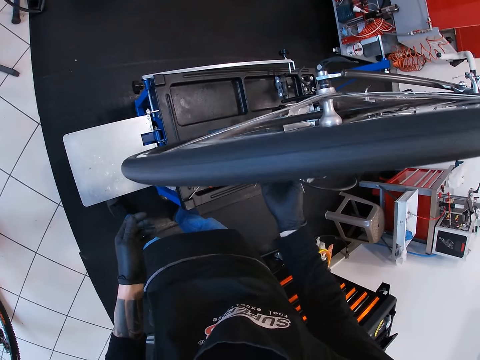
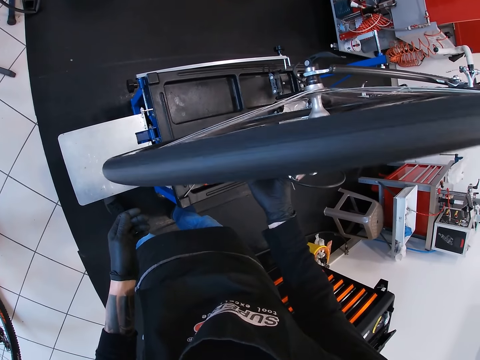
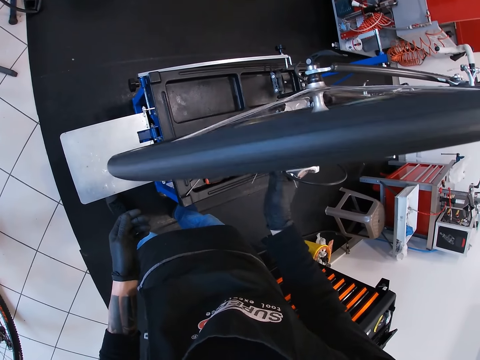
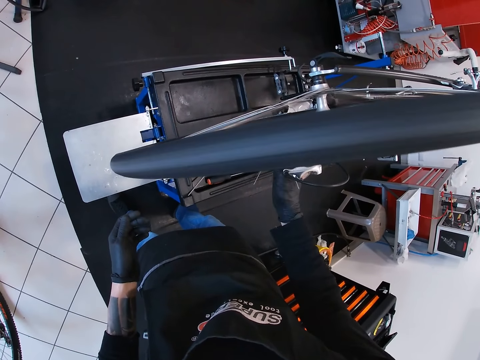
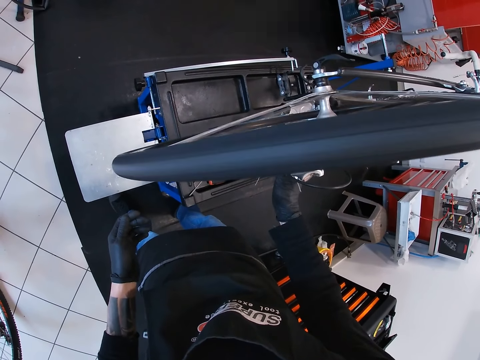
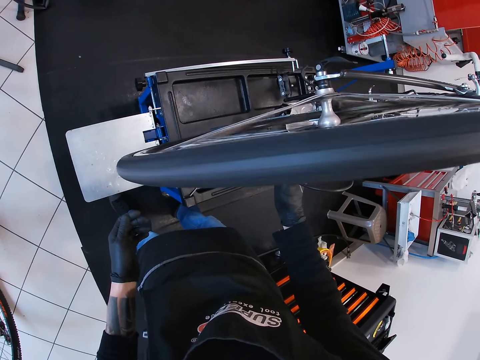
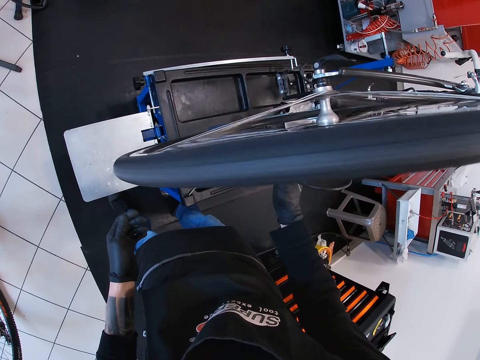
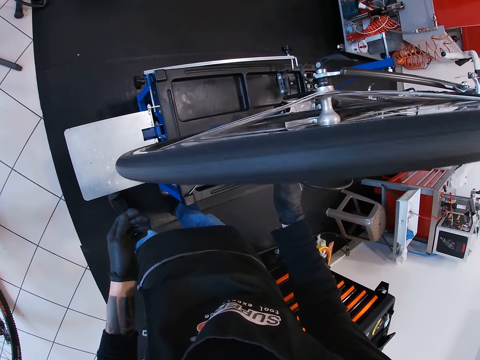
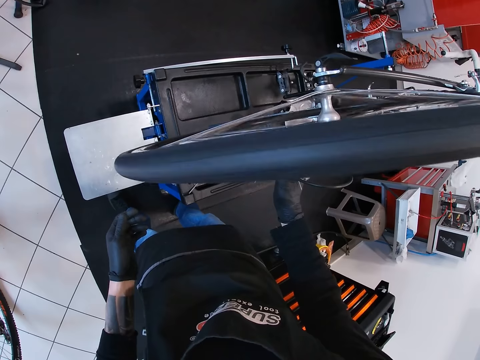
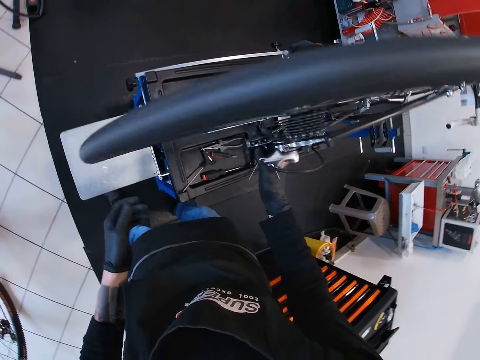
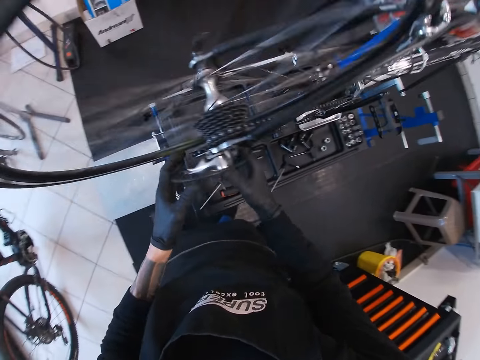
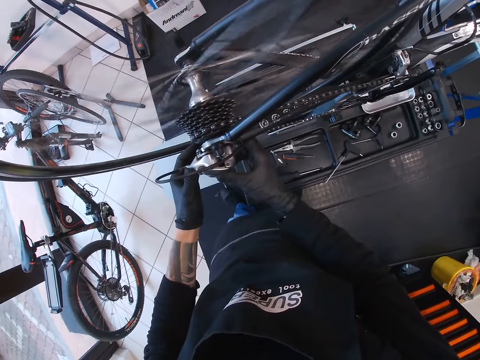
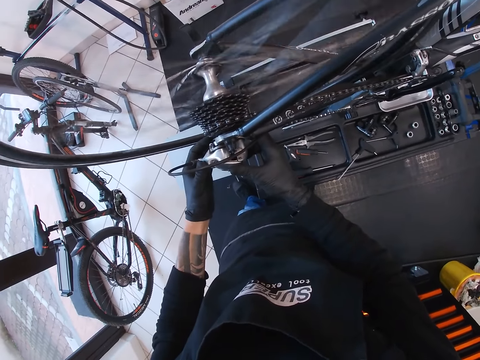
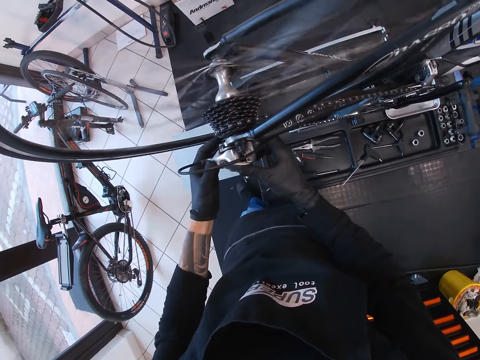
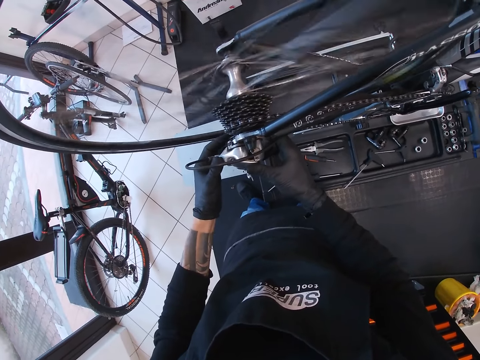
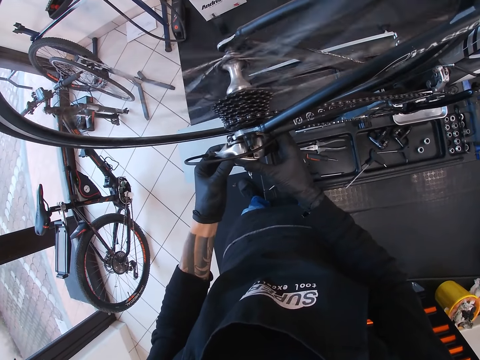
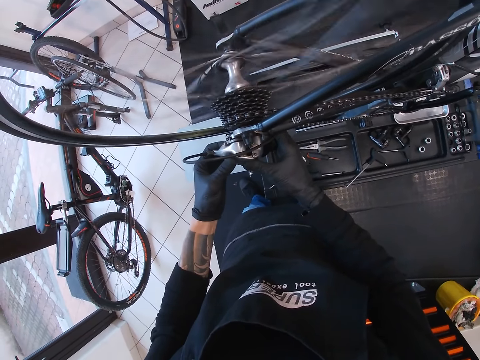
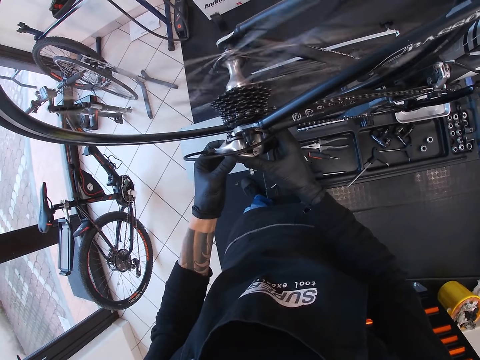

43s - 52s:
The camera wearer holds the bicycle derailleur. They hold the hub of the bicycle with both hands. They hold the bicycle derailleur again.

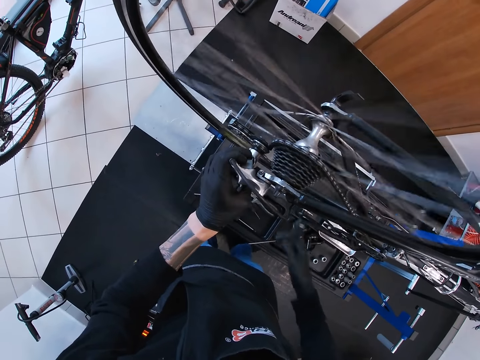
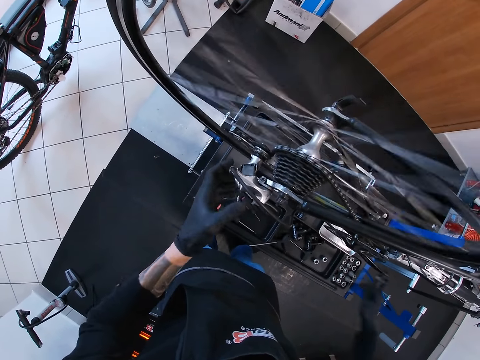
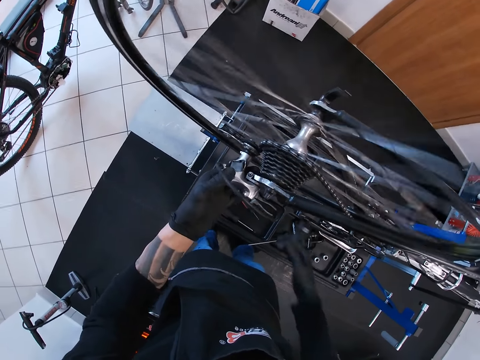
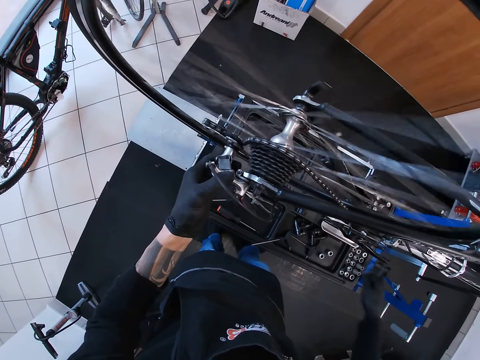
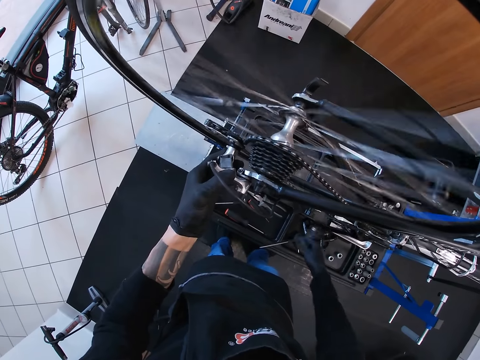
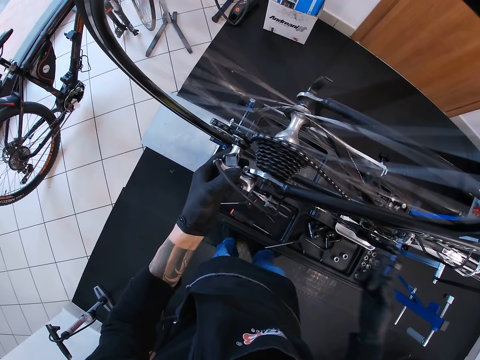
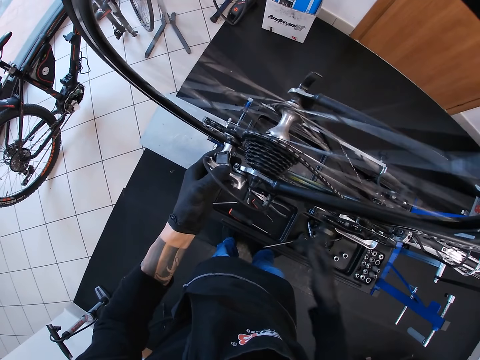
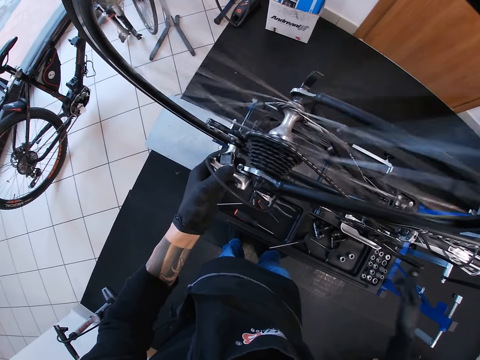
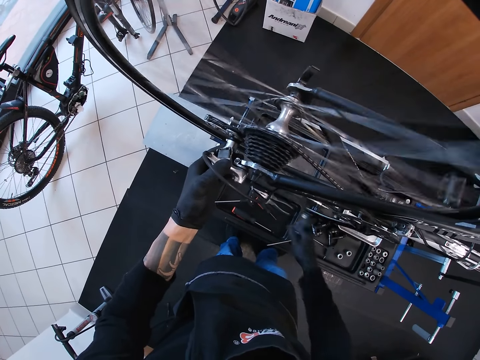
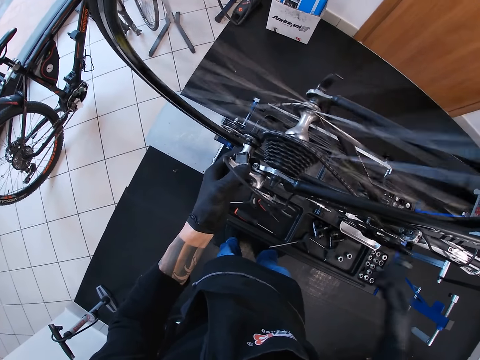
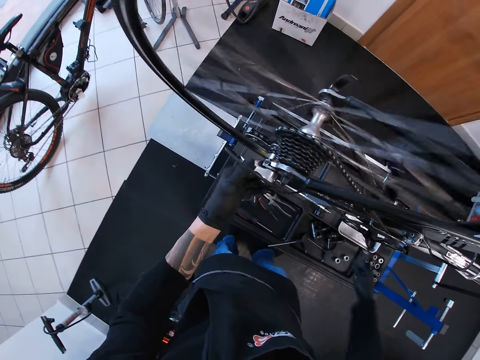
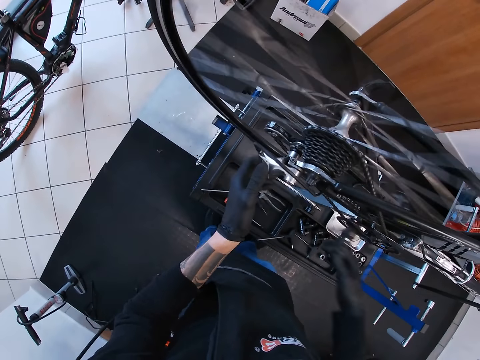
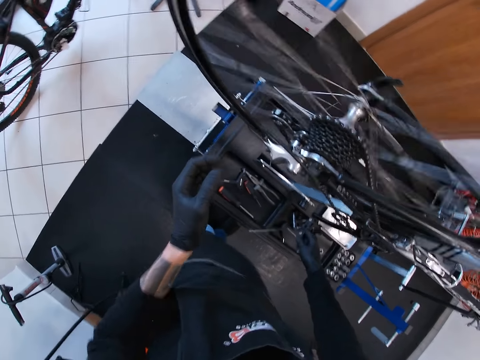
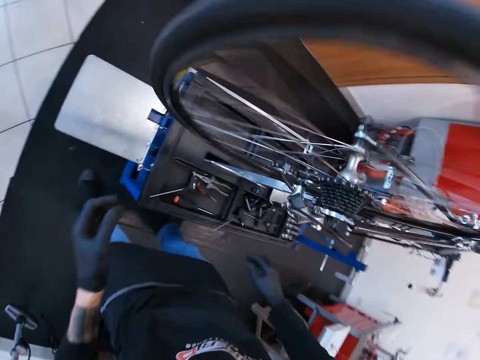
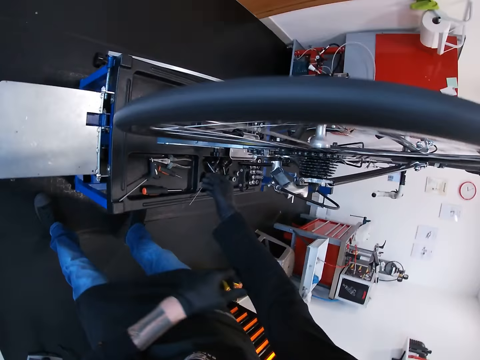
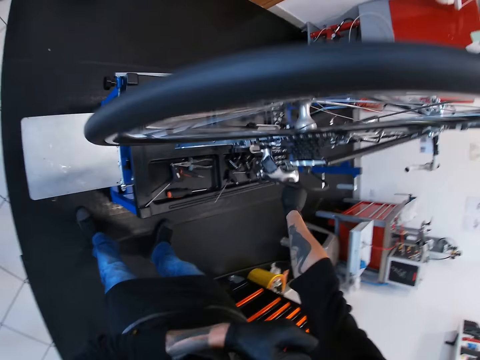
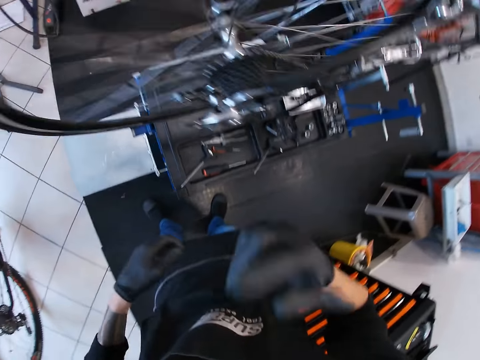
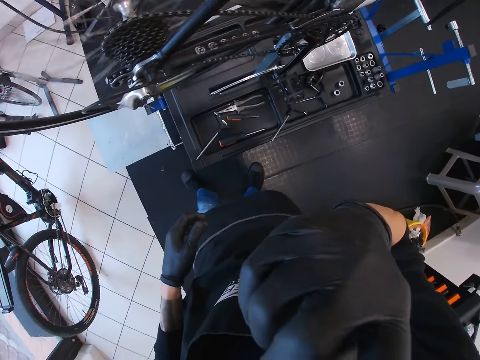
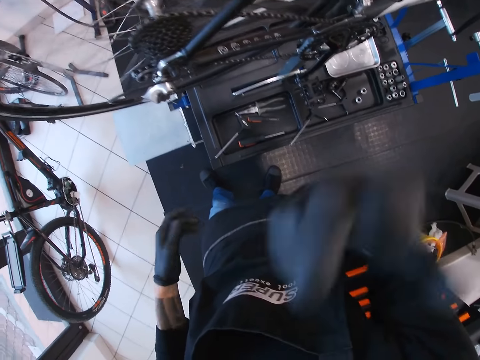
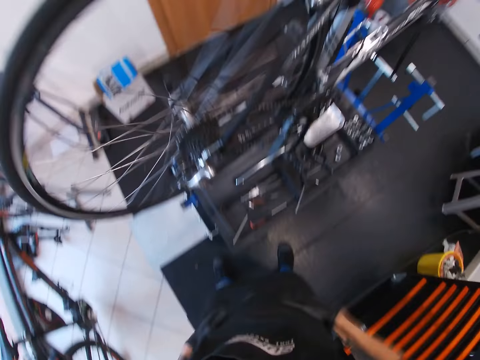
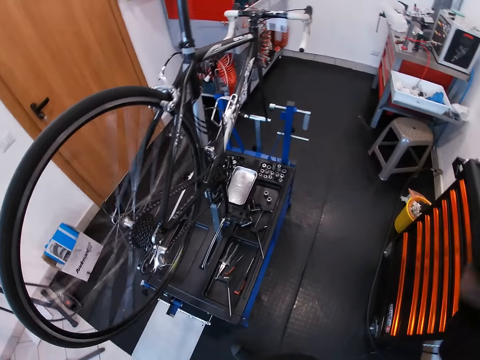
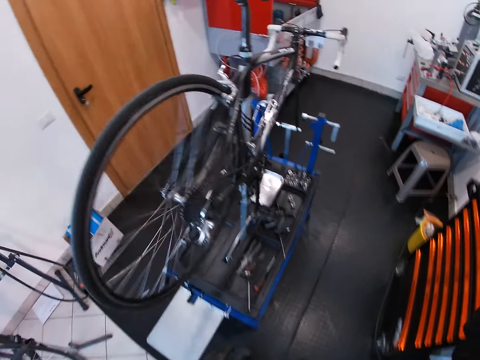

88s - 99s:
The camera wearer touches the bicycle derailleur. He rotates the pedal. He takes his left hand off the hub of the bicycle. He takes his right hand off the pedal of the bicycle. He pulls up the left sleeve of his clothes with his left hand. He touches his mouth with his right hand. He takes his right hand away from his mouth. He hits his legs with both hands. He claps the hands.
